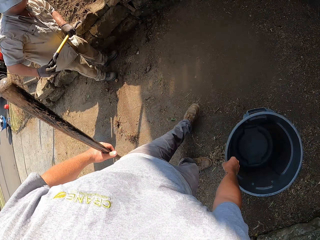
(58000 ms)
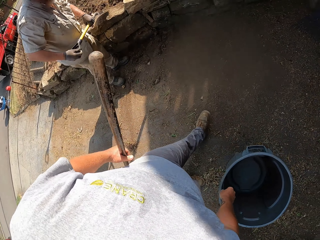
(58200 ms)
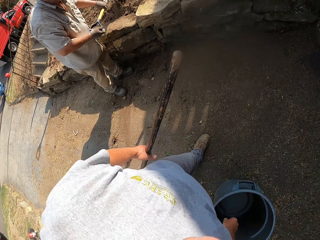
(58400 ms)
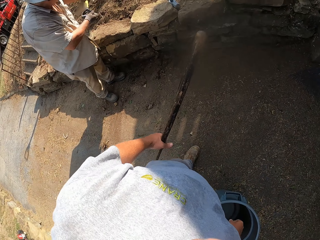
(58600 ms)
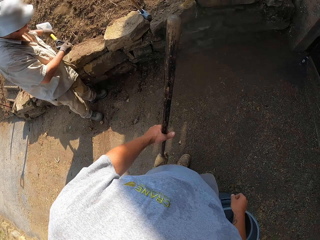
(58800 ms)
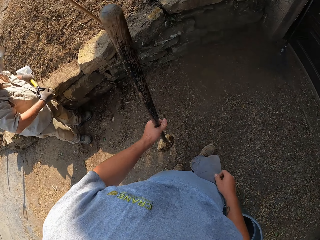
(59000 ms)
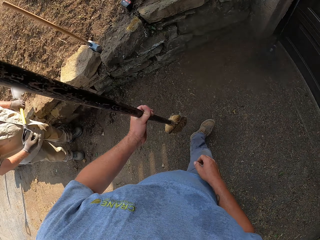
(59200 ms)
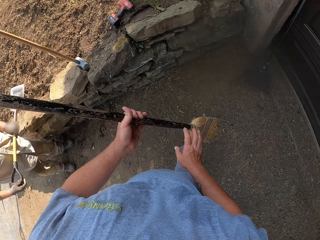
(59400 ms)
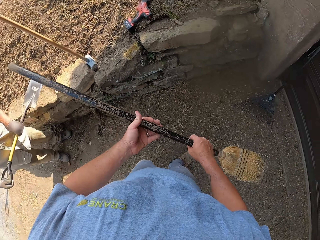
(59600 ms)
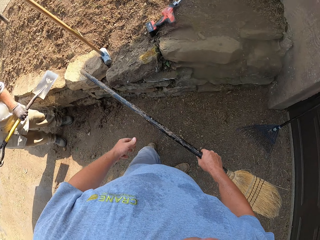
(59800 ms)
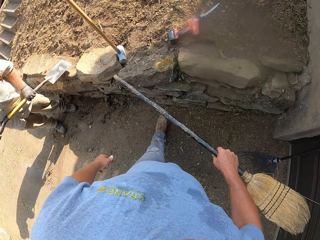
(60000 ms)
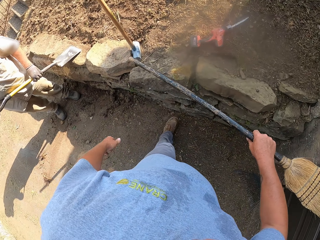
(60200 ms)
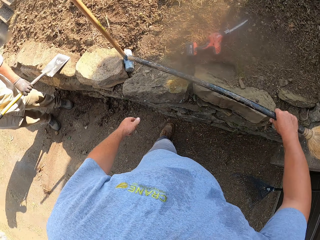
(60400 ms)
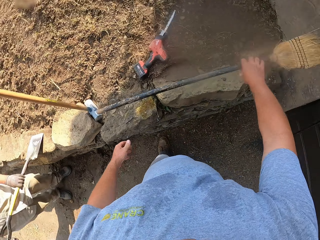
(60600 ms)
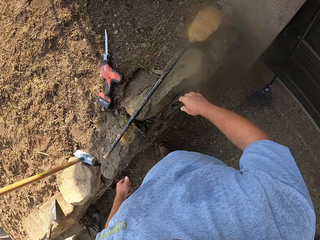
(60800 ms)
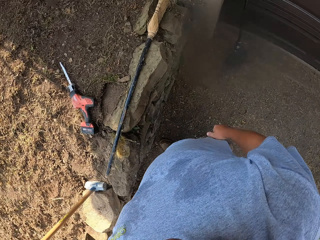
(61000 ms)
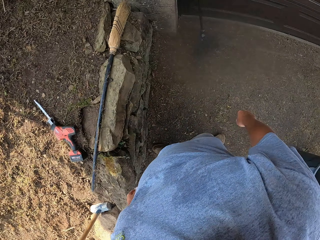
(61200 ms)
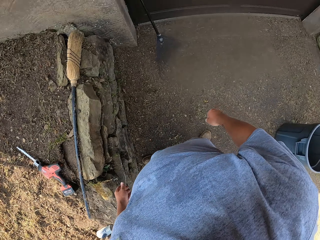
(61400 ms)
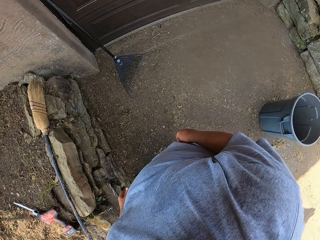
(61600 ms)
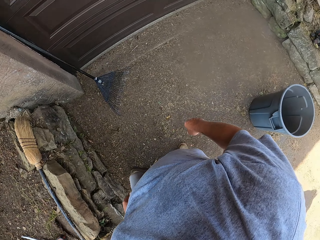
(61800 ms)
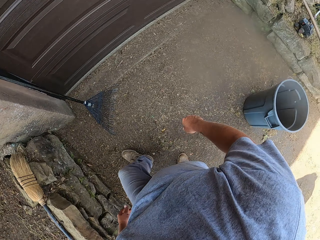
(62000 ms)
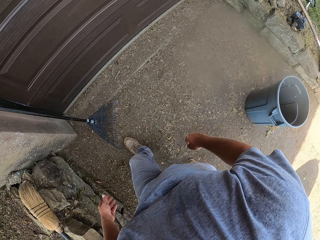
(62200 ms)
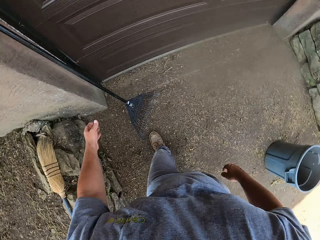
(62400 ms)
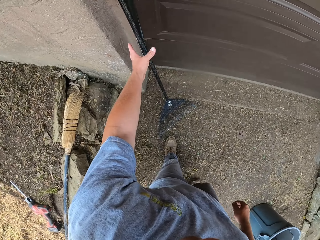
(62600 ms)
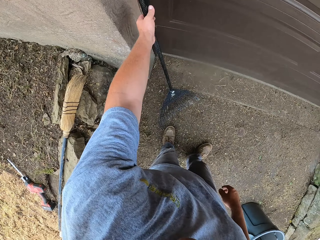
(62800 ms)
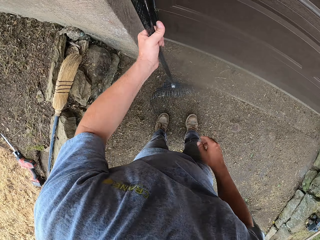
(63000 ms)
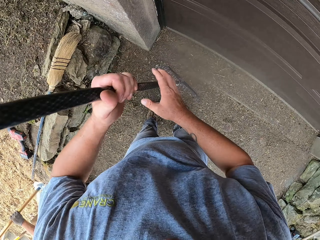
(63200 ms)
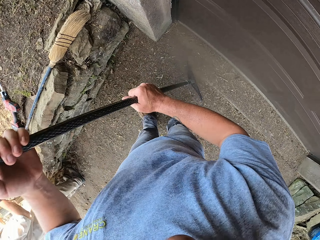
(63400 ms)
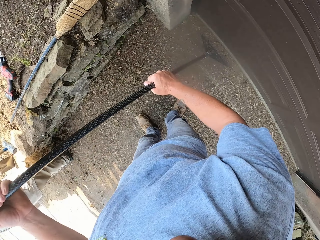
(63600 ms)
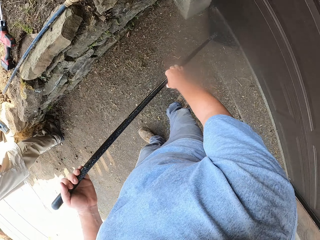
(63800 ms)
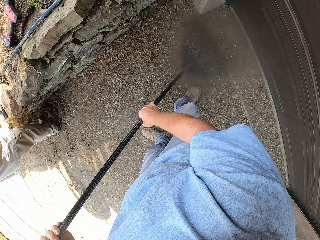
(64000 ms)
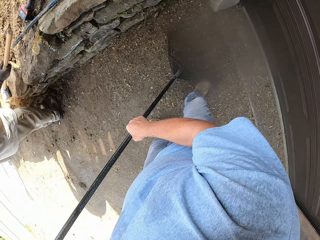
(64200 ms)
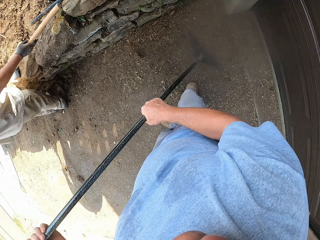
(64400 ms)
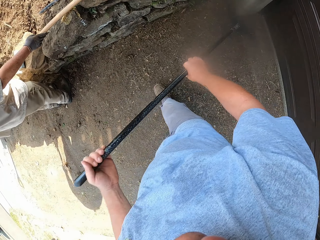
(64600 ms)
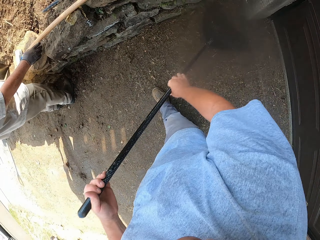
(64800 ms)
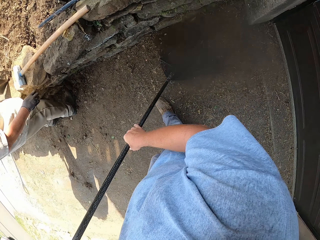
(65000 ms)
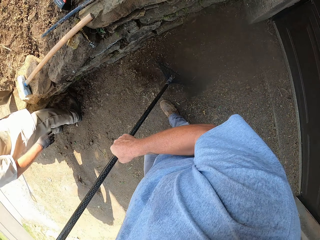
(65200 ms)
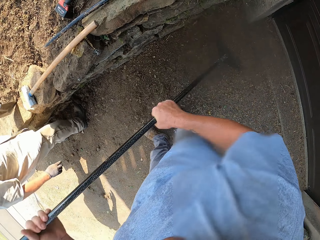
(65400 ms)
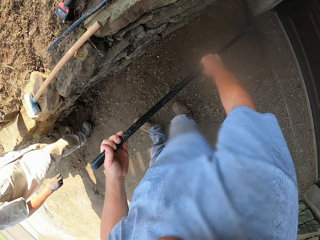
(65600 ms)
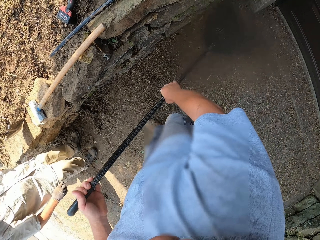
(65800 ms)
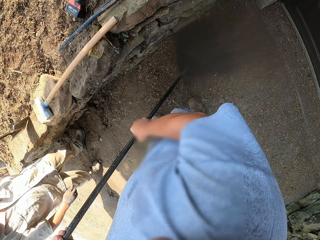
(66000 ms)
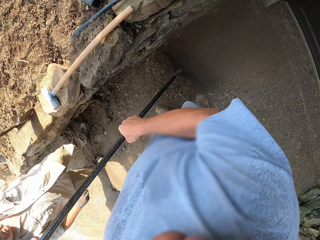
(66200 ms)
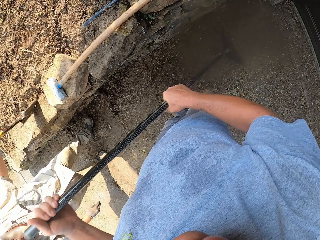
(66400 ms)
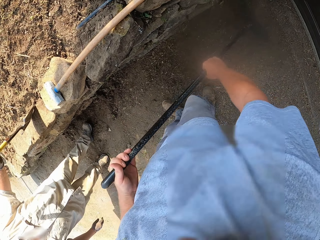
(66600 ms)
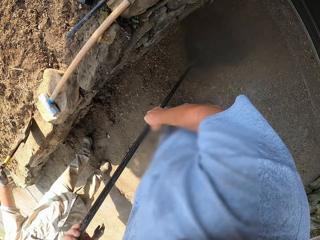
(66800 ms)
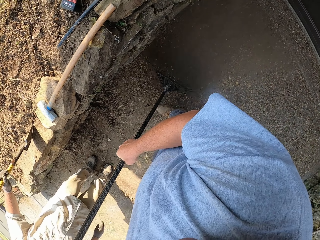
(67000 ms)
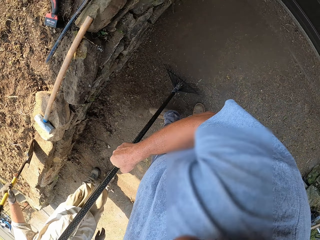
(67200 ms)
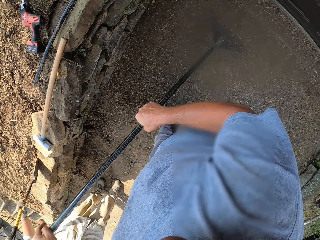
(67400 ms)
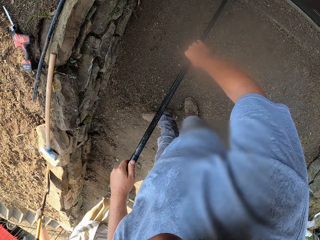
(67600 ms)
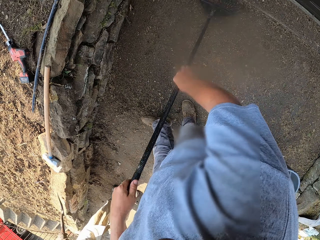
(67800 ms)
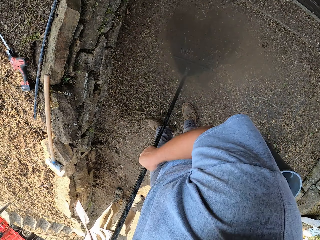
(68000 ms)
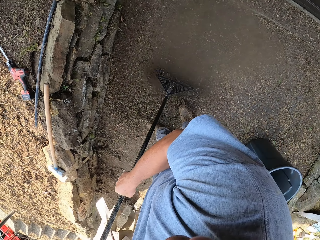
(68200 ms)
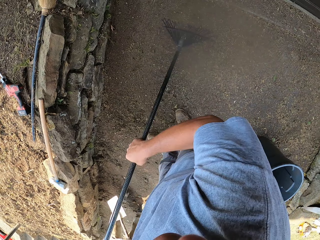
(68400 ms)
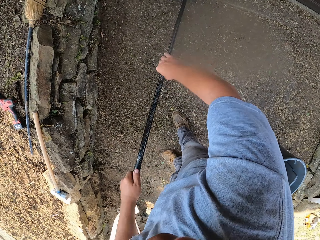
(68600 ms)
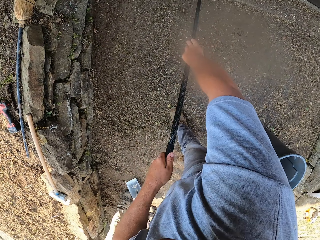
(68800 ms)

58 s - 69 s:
The camera wearer places the trash bin on the floor. They walk around. They pass the broom to the right hand. They walk around. They drop the plastic container on the ground. They drop the broom on the rock. They walk around. They pick up the rake. They sweep the grass with the rake.

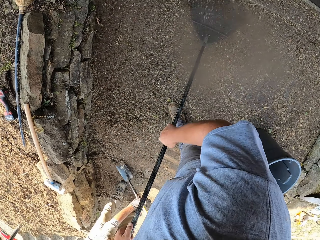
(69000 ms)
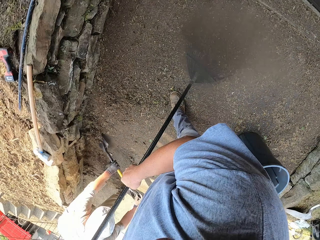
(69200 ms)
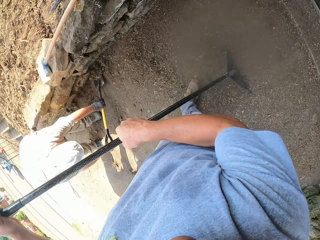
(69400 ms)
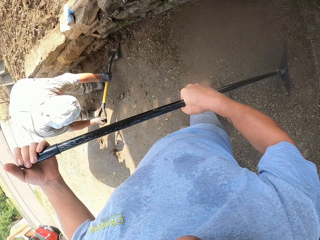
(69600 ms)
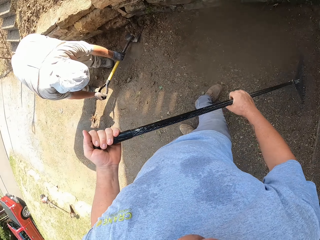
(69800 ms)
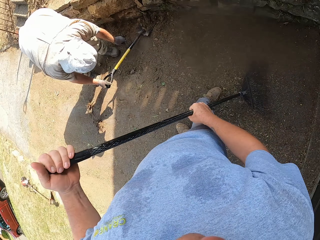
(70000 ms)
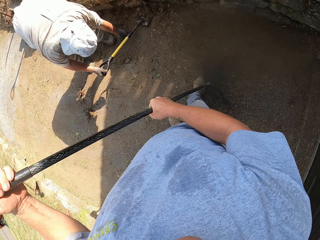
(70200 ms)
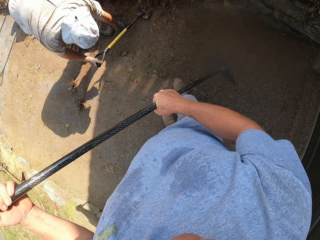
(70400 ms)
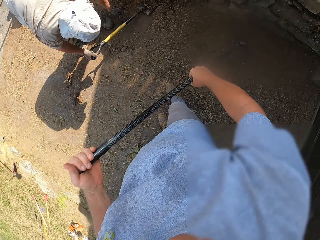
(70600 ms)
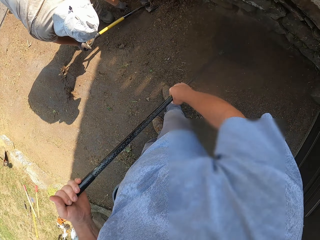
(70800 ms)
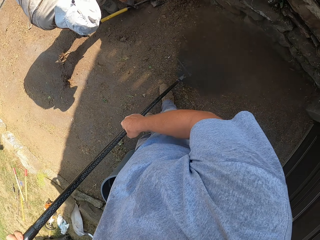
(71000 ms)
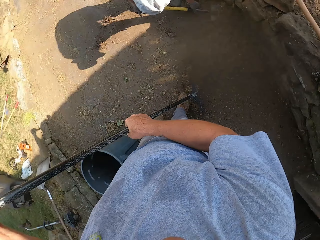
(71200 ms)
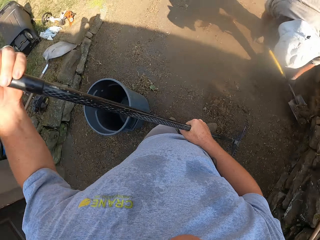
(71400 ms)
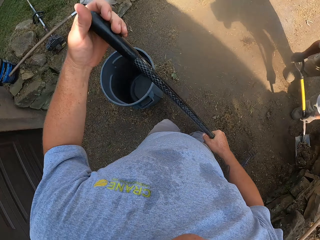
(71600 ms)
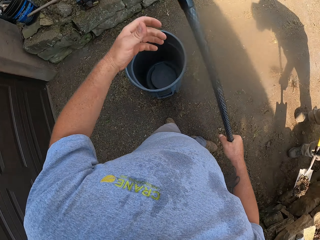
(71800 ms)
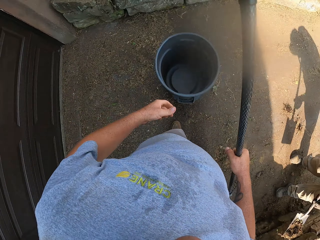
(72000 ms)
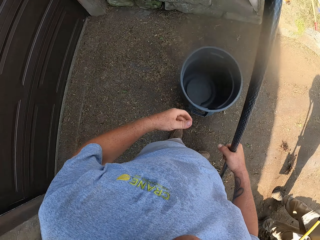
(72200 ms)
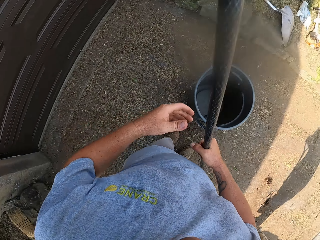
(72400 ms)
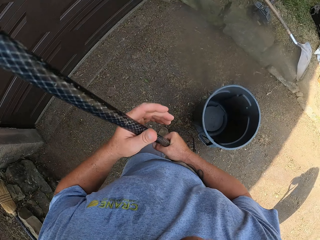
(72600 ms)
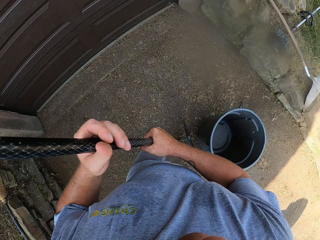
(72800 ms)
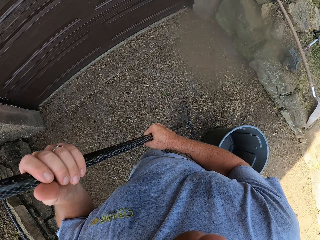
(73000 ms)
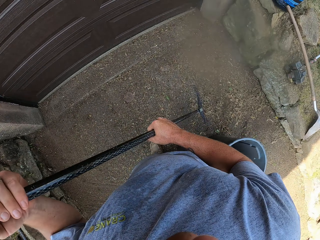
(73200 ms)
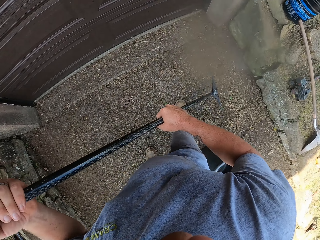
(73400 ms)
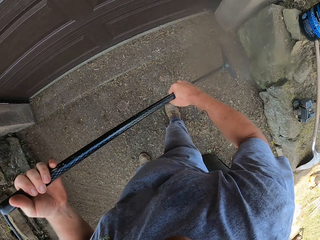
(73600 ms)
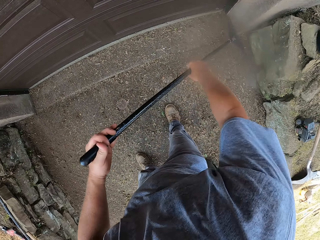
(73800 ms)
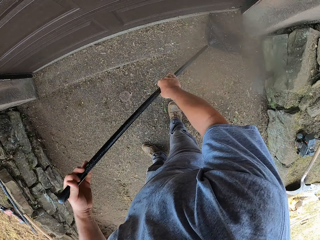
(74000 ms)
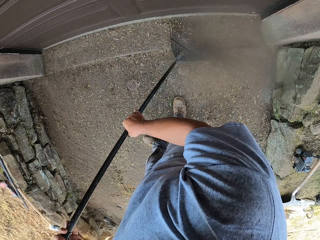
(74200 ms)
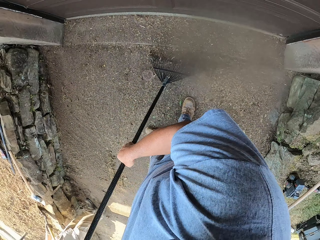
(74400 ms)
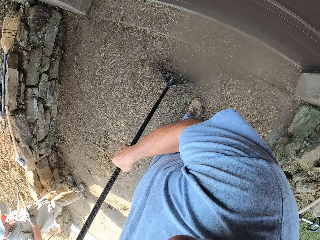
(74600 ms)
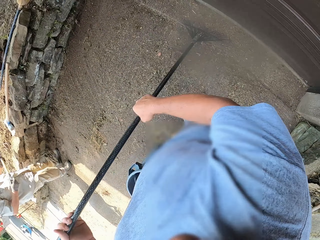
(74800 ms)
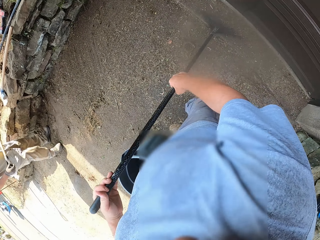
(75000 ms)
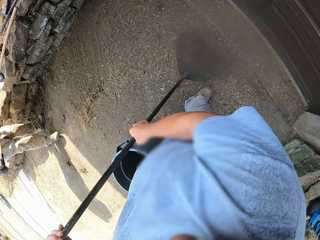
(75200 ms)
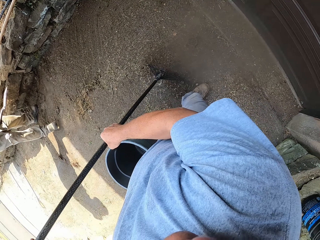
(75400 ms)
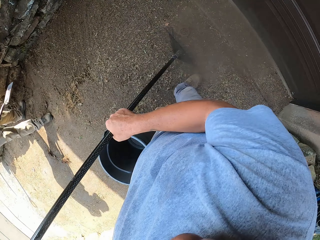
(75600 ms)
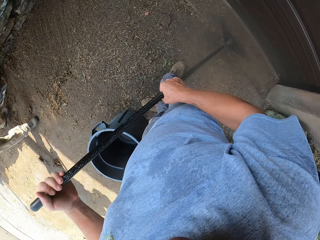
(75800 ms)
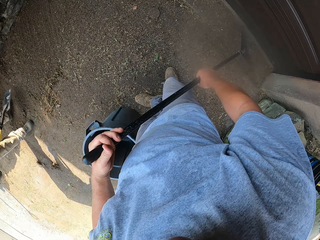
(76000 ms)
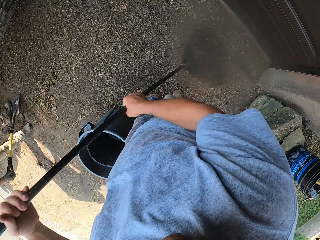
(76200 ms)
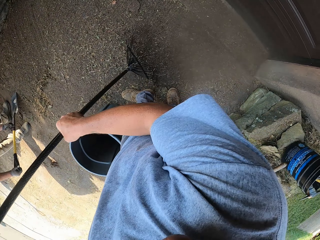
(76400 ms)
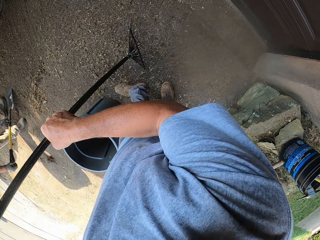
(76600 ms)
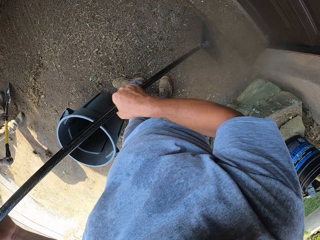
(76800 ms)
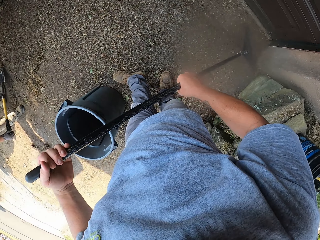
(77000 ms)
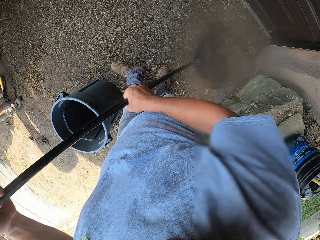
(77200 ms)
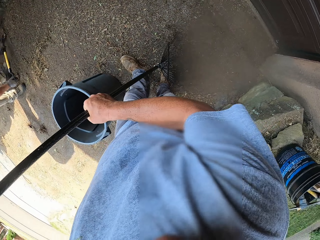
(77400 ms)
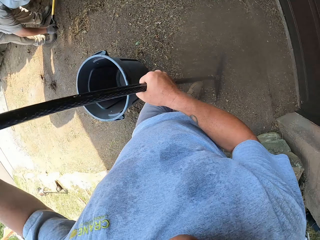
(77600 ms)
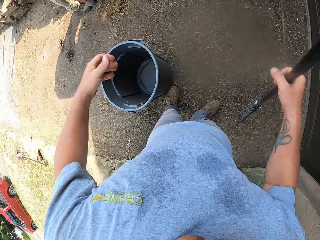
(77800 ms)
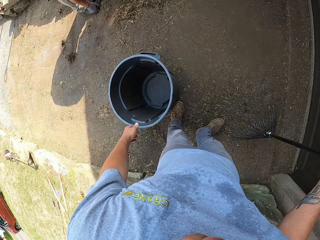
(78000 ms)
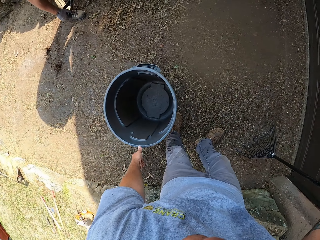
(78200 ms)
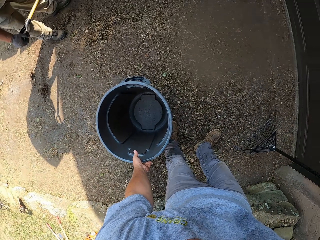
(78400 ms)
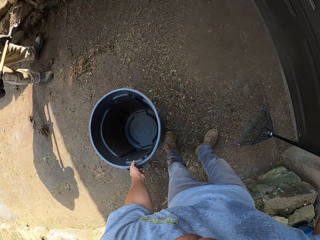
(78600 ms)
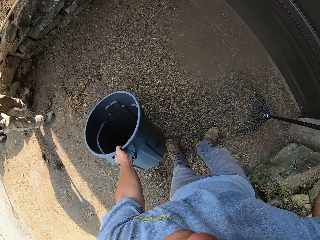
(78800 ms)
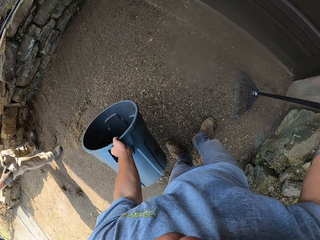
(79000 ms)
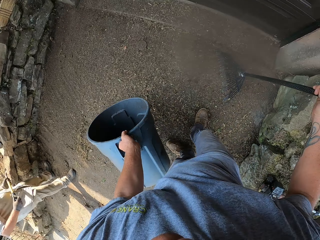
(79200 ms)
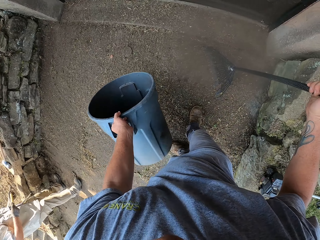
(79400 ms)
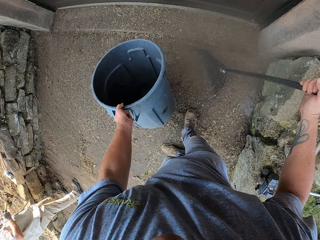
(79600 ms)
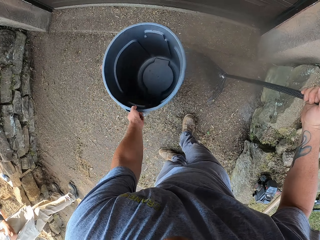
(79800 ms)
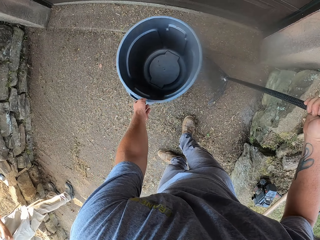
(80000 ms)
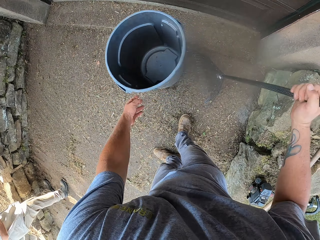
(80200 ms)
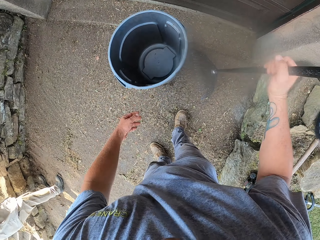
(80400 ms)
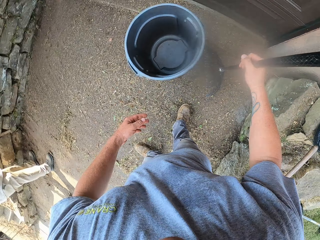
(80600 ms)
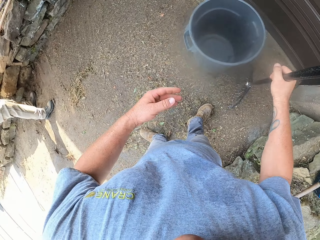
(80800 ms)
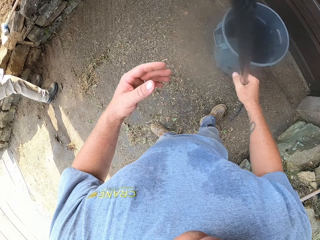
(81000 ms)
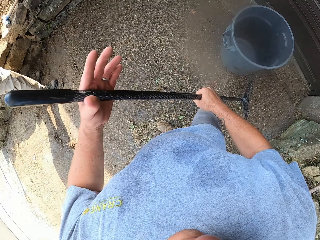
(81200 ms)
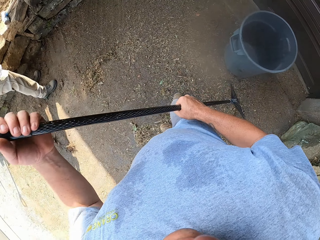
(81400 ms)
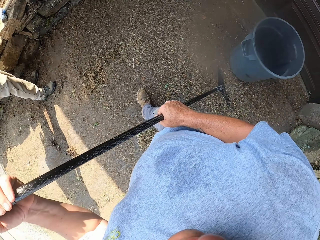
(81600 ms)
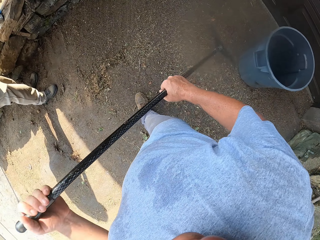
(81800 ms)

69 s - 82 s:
The camera wearer looks around. They walk around. They sweep the compound with a rake. They touch the plastic container. They pick up the trash bin. They move the plastic container. They place the trash bin down.
